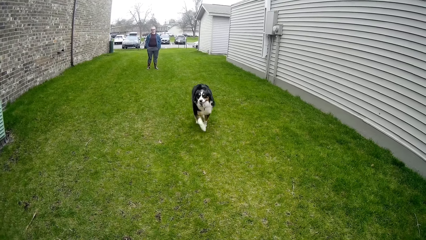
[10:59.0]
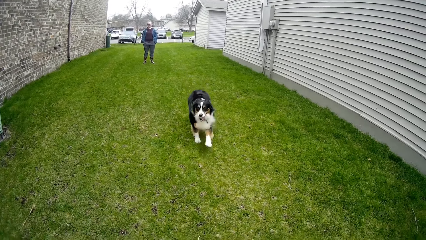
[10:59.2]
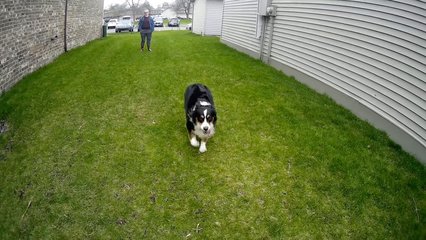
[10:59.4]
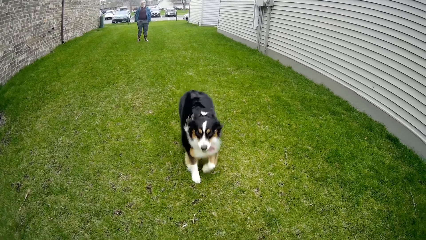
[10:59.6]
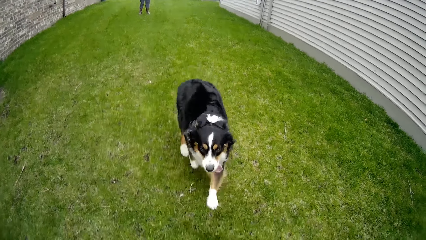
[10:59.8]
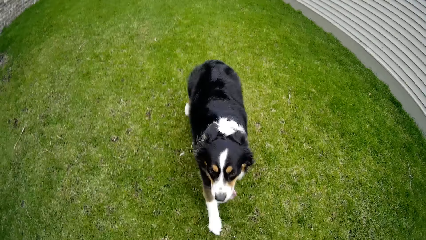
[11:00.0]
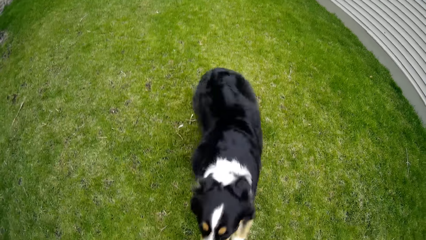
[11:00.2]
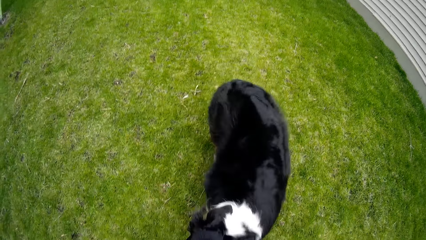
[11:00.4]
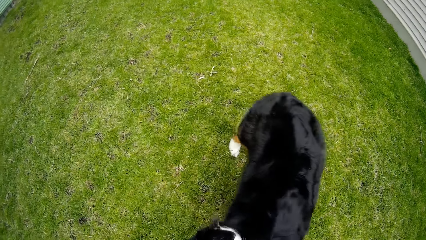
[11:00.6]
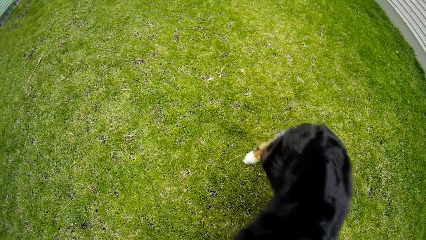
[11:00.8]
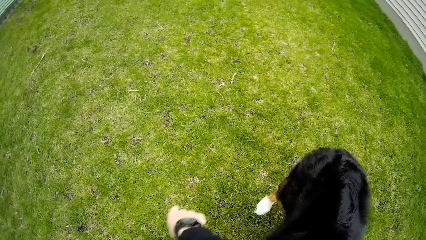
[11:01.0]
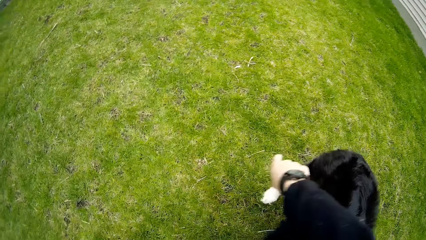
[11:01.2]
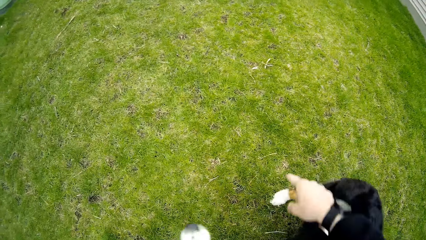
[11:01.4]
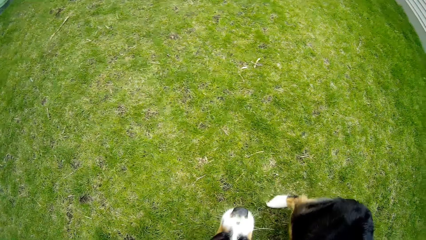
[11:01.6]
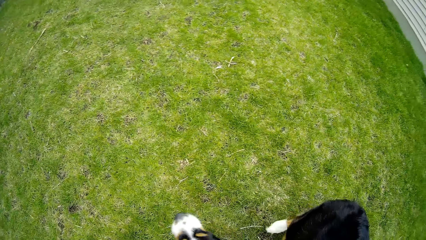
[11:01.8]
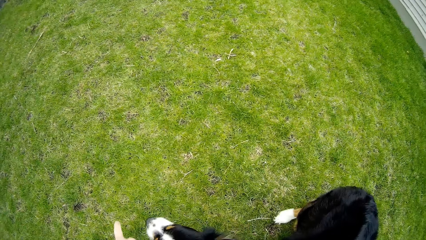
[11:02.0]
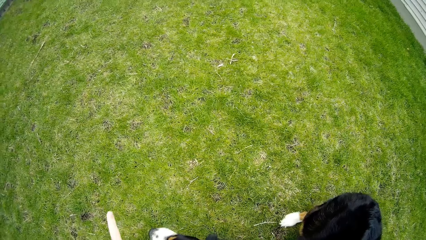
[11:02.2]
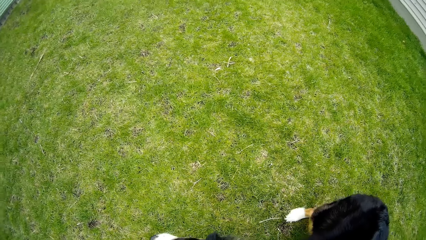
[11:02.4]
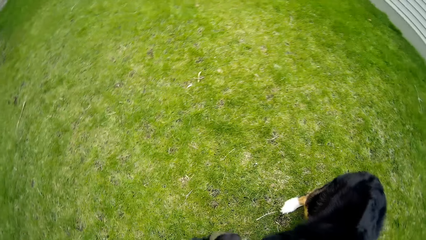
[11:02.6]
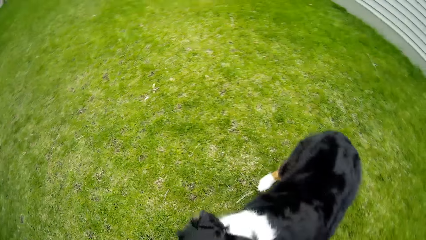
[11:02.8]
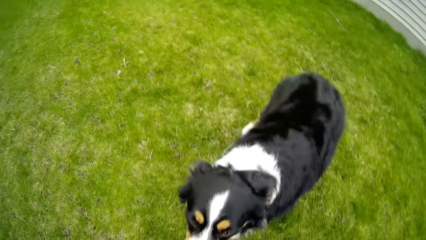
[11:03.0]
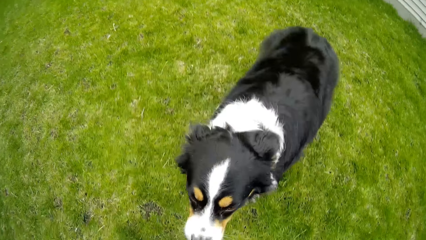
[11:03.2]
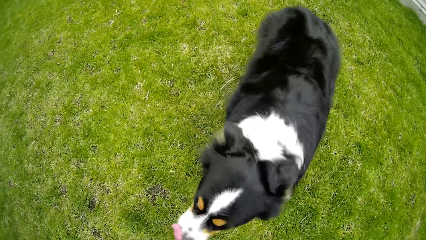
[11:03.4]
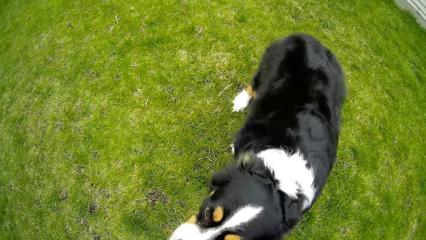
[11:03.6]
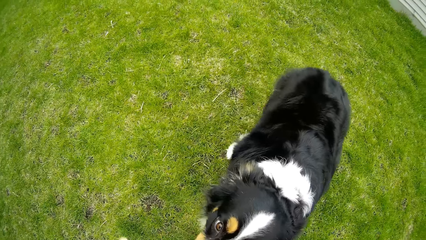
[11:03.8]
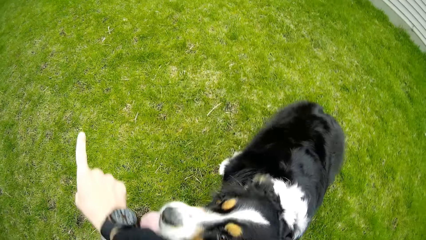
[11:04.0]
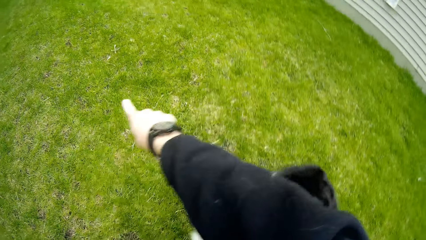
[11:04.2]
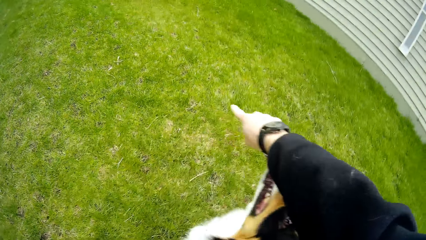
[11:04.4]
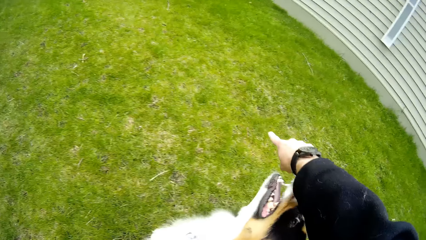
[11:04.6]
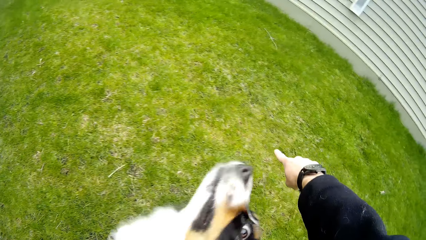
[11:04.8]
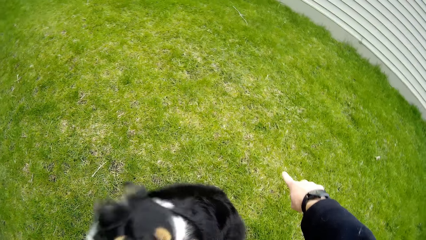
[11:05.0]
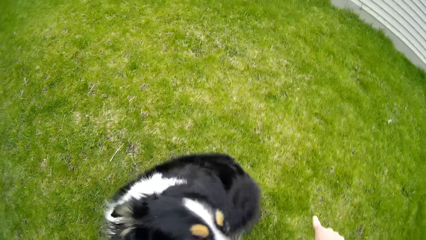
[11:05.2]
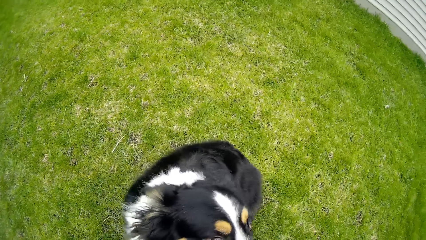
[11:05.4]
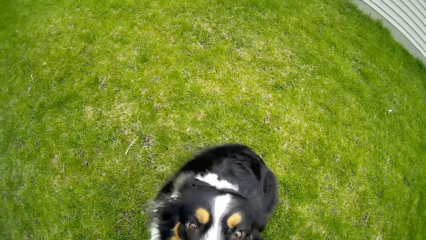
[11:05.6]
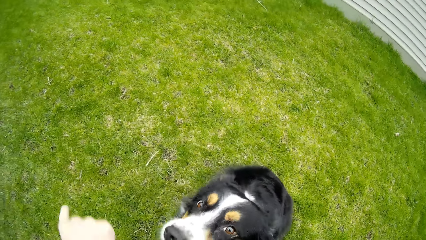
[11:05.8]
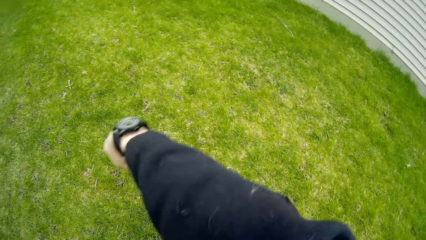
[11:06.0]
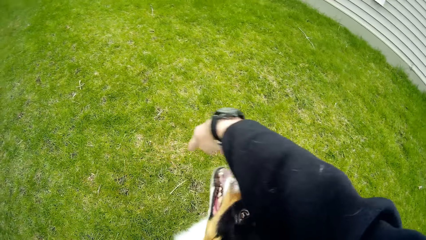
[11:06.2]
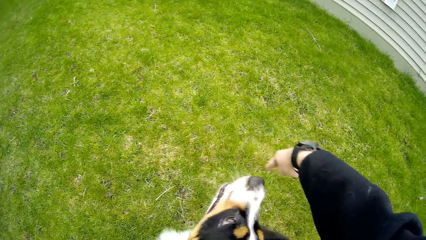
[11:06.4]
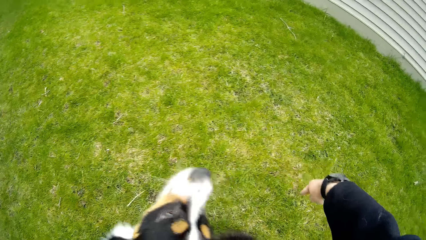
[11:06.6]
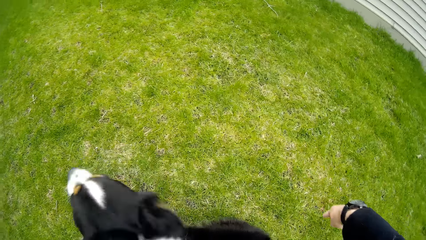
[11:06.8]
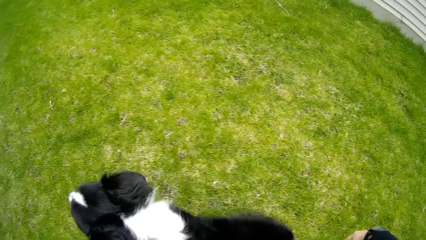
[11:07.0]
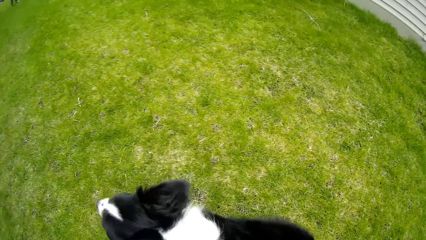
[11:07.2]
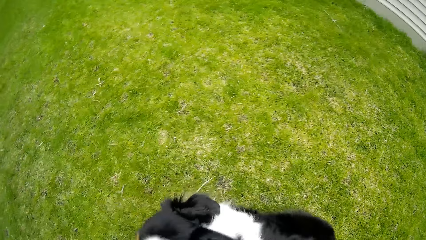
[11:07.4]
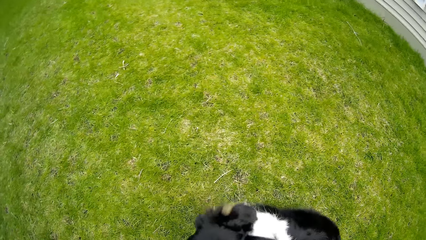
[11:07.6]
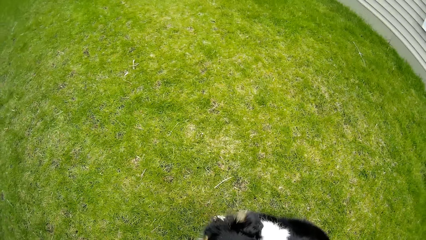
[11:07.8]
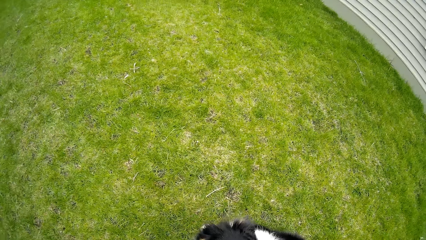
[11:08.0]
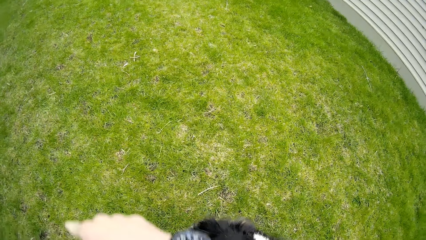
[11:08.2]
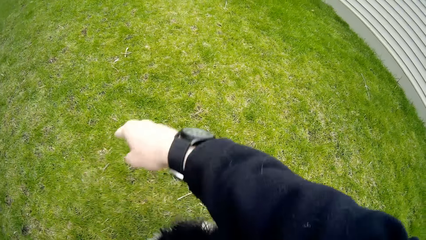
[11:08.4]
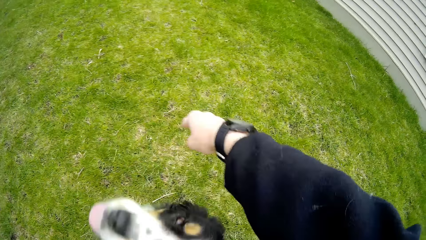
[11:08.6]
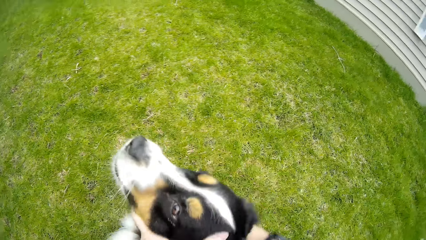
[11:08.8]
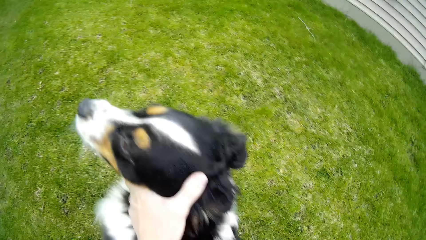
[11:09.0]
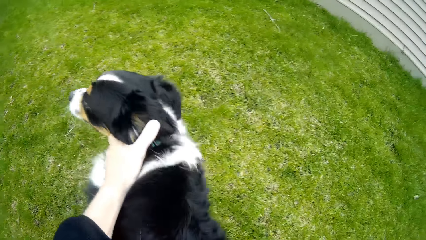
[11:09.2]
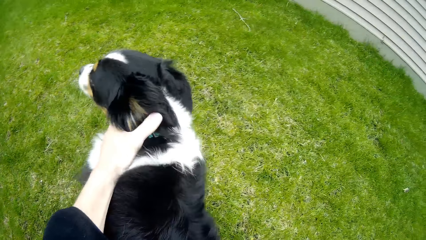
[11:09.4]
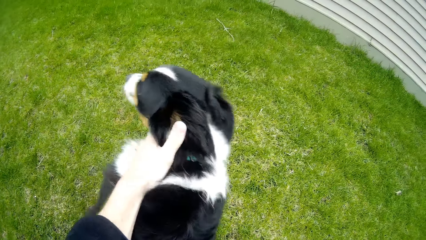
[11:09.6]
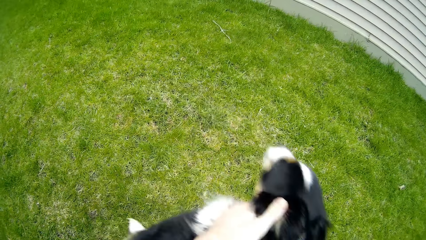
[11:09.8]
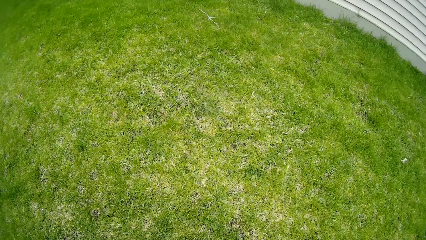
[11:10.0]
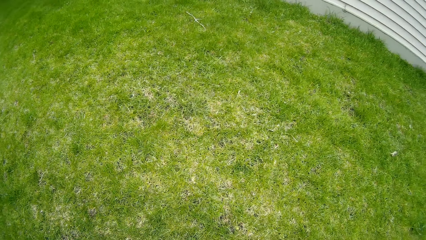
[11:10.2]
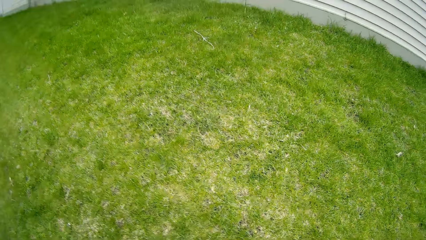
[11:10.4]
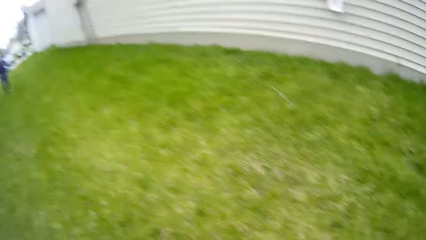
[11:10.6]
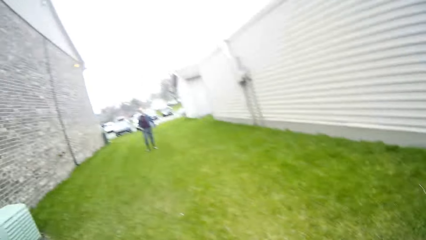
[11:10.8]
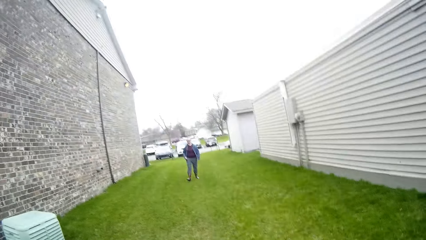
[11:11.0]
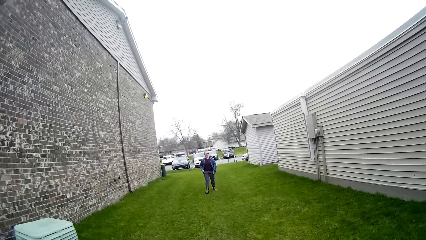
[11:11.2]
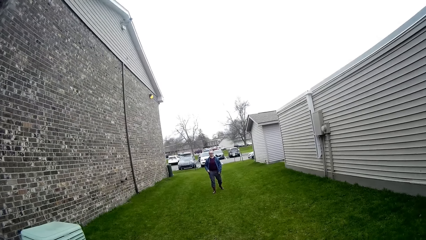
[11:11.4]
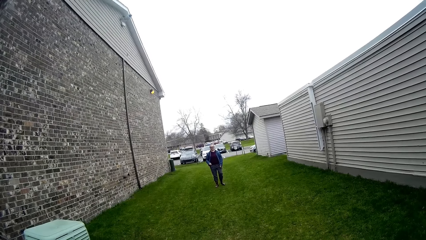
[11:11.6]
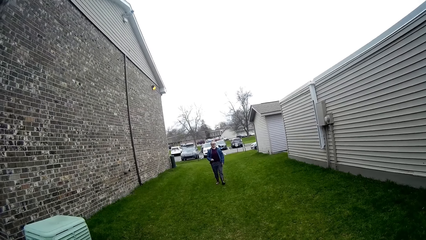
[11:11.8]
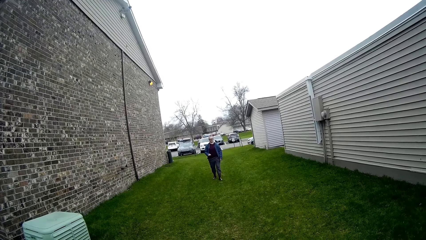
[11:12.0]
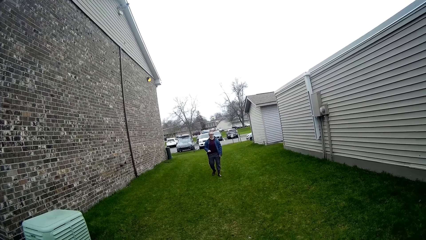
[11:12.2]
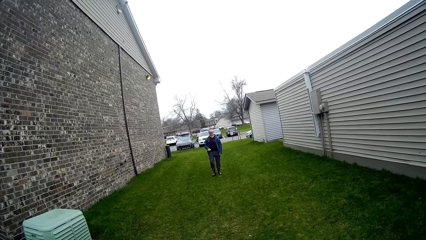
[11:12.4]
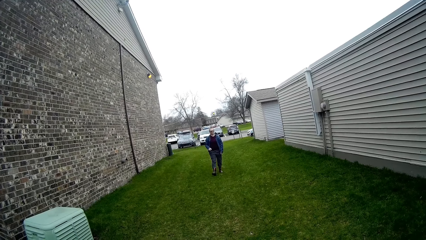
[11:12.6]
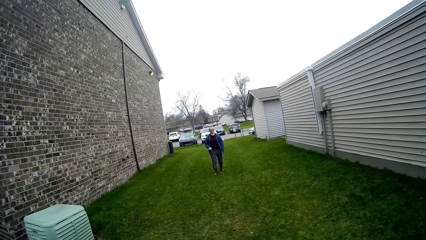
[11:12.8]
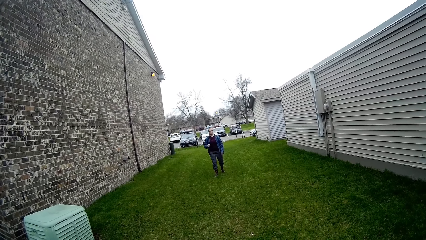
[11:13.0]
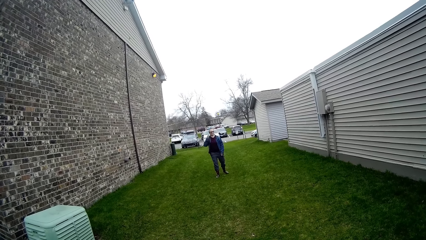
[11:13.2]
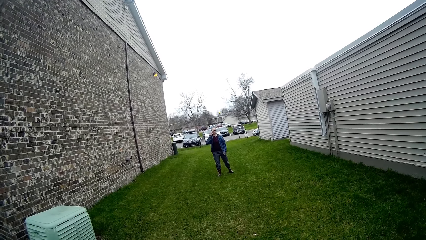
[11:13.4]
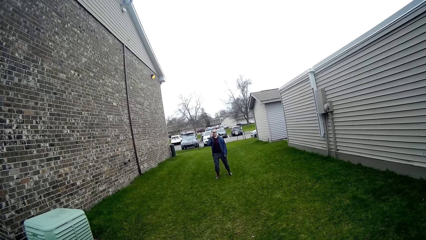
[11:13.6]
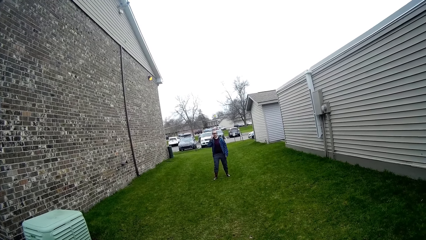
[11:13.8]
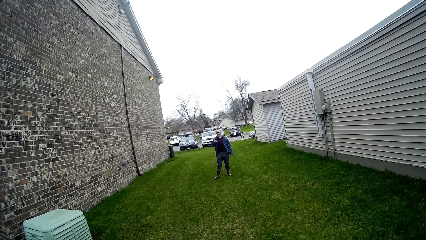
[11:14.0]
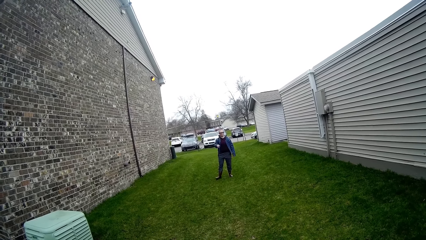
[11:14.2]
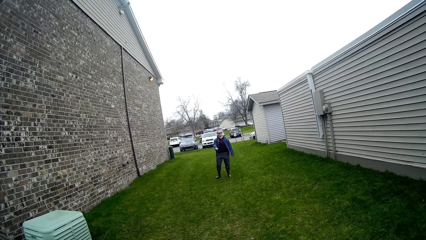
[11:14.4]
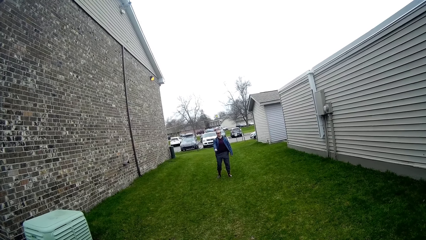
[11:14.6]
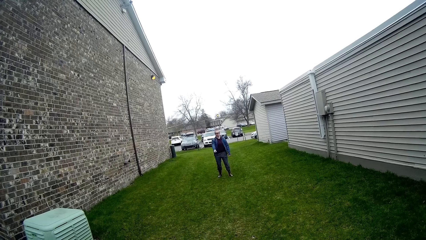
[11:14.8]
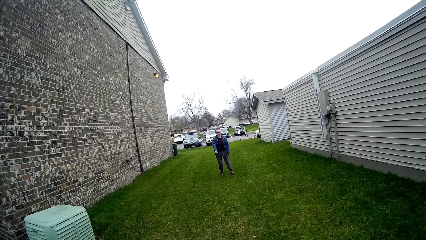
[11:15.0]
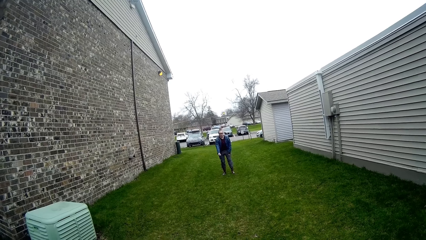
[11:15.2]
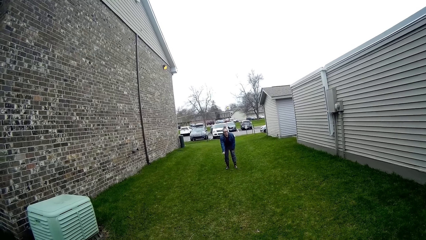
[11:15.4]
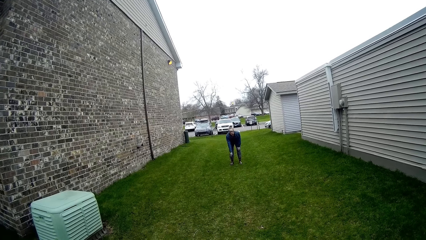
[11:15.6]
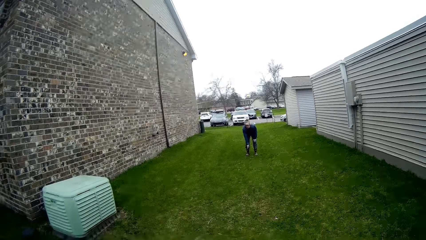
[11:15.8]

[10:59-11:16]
The camera wearer trains the dog to spin. He touches the dog with his left hand. A woman talks to the camera wearer. The camera wearer interacts with the woman.
